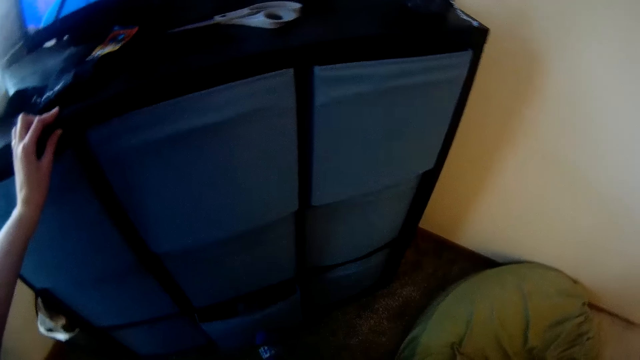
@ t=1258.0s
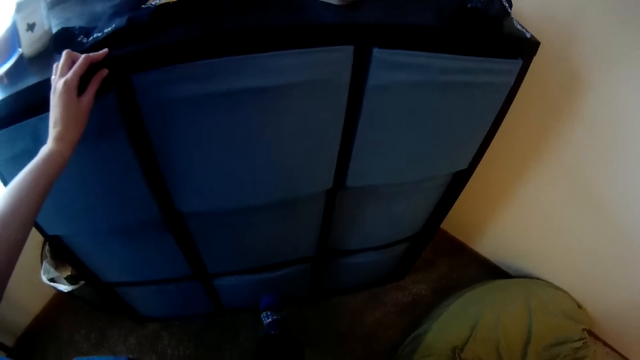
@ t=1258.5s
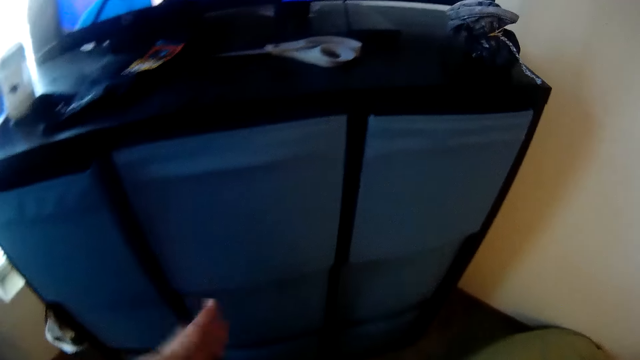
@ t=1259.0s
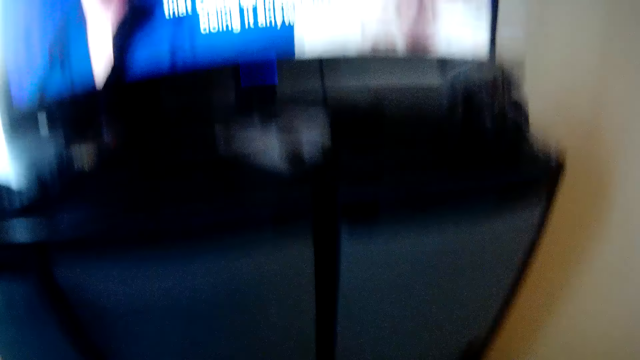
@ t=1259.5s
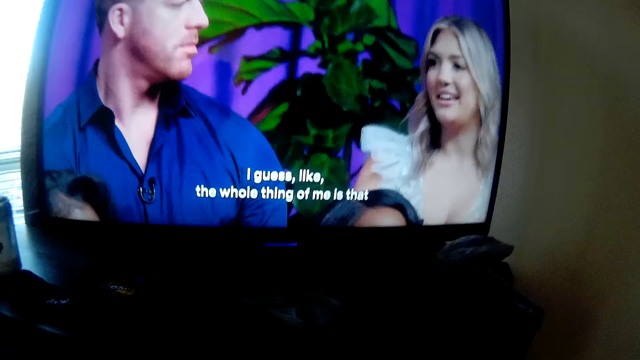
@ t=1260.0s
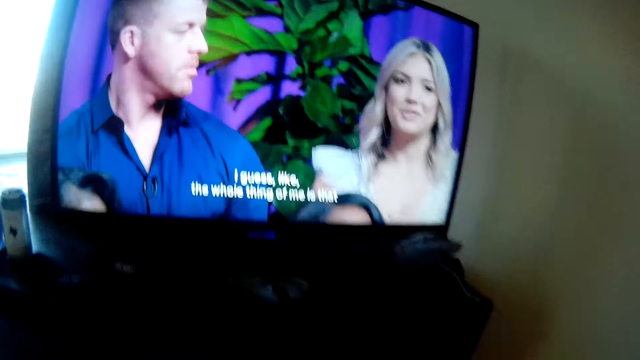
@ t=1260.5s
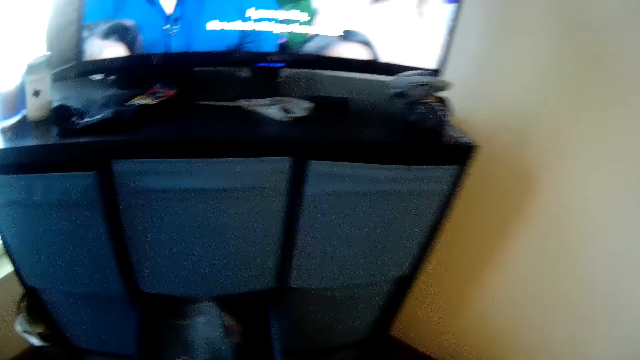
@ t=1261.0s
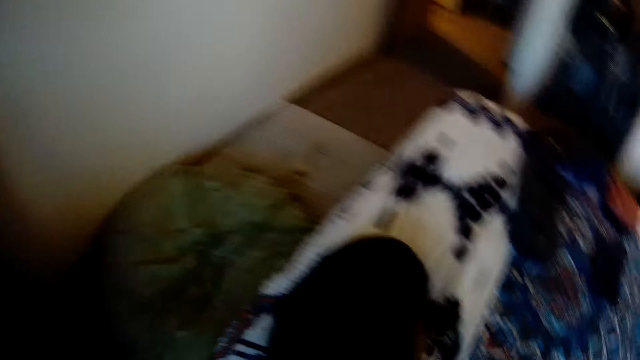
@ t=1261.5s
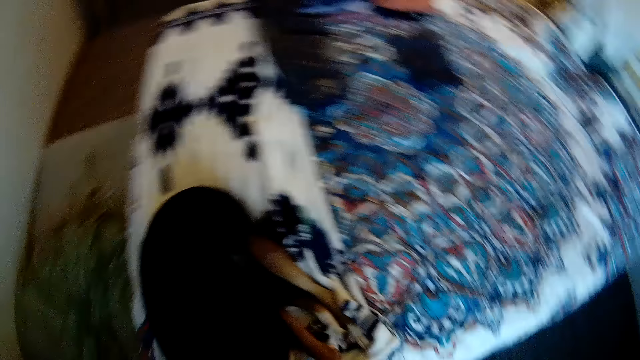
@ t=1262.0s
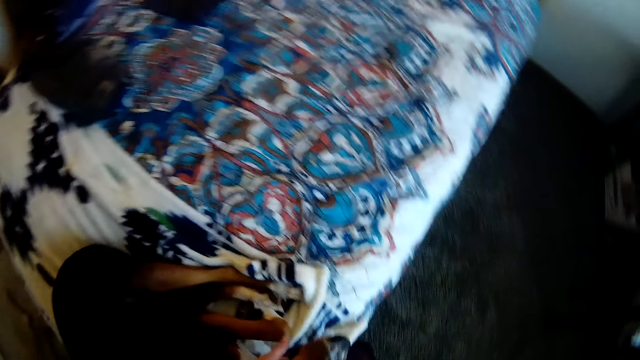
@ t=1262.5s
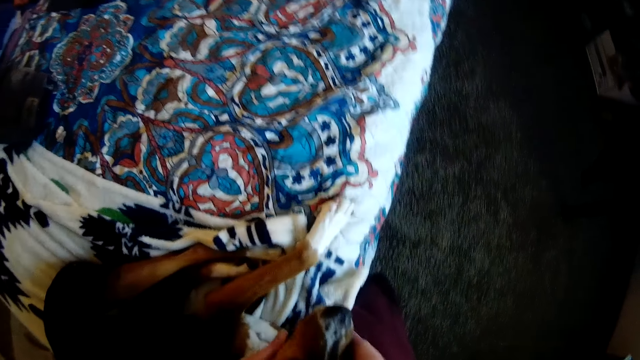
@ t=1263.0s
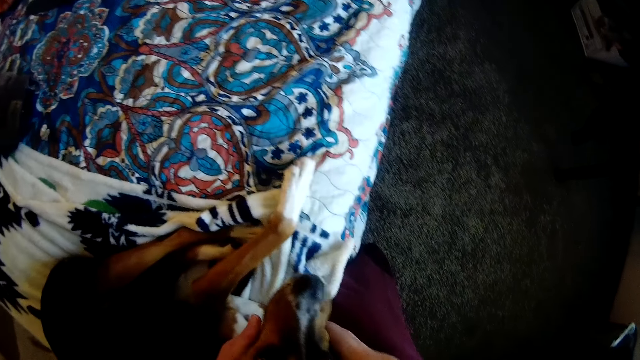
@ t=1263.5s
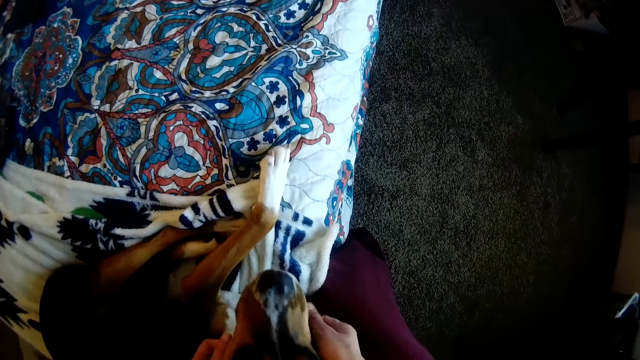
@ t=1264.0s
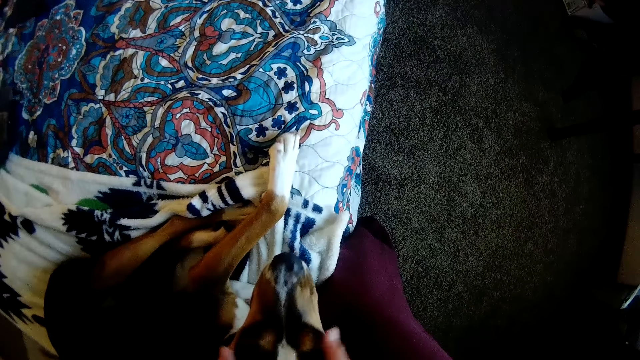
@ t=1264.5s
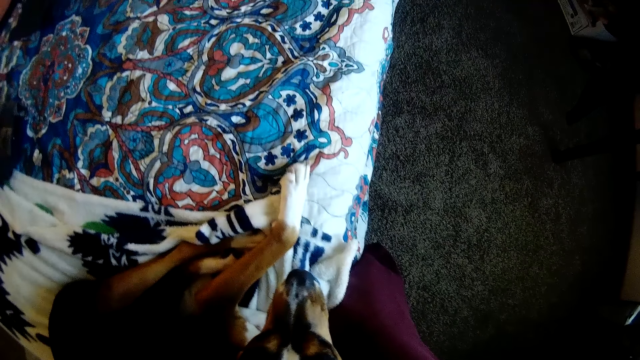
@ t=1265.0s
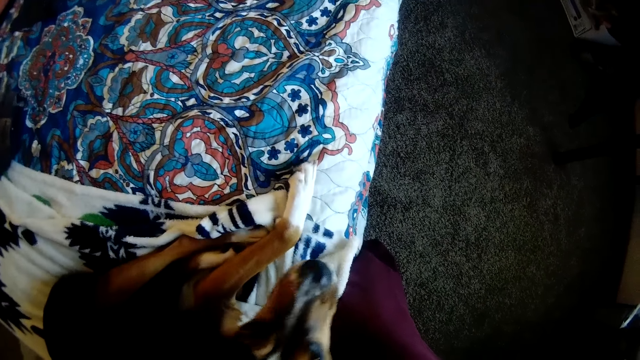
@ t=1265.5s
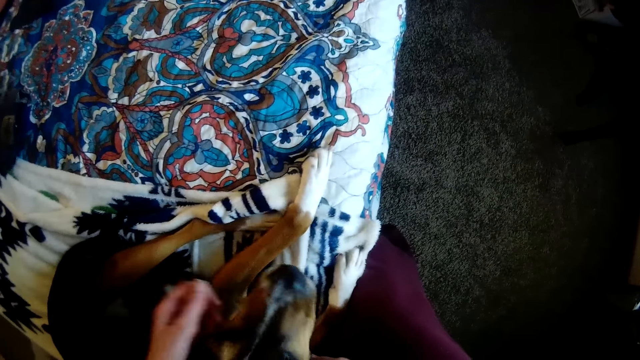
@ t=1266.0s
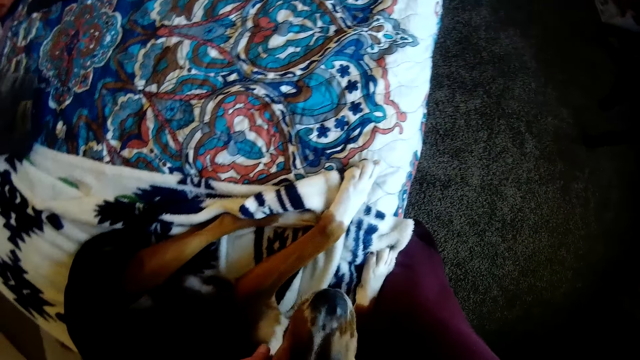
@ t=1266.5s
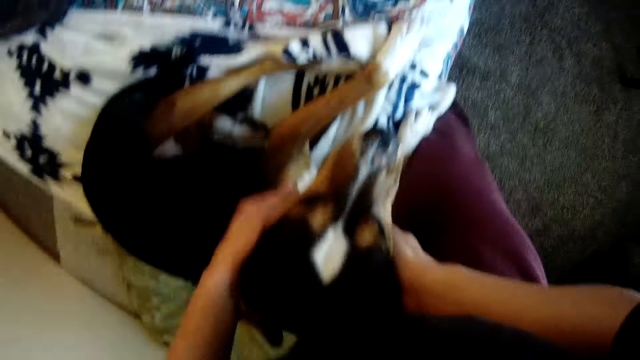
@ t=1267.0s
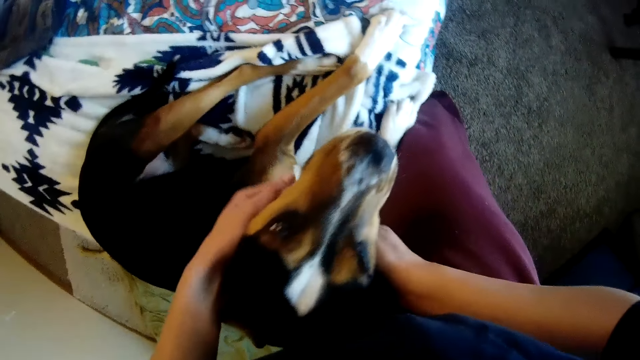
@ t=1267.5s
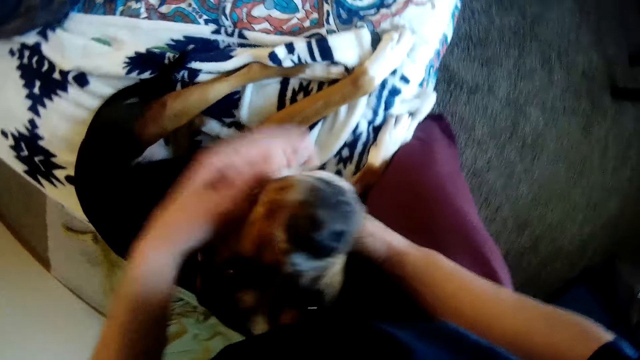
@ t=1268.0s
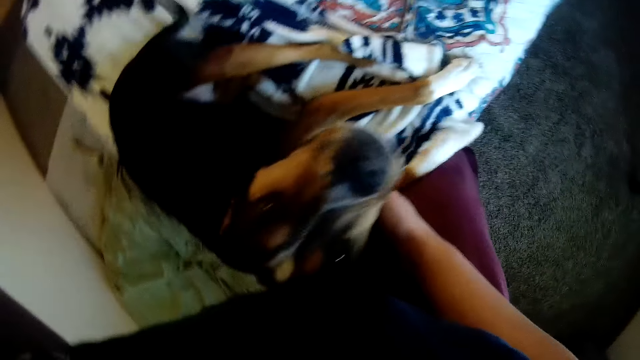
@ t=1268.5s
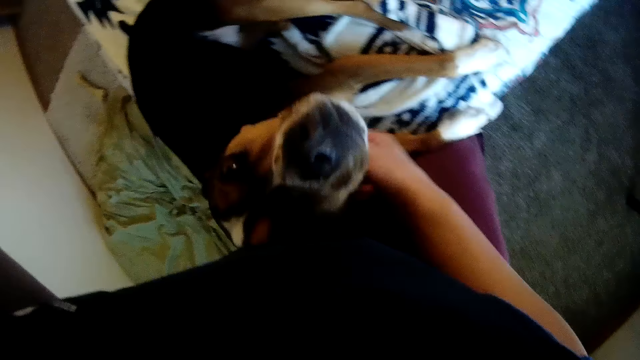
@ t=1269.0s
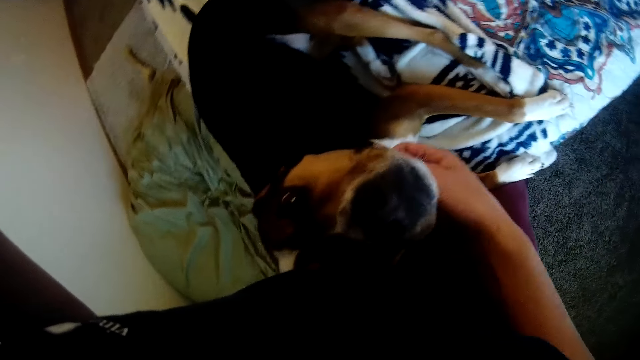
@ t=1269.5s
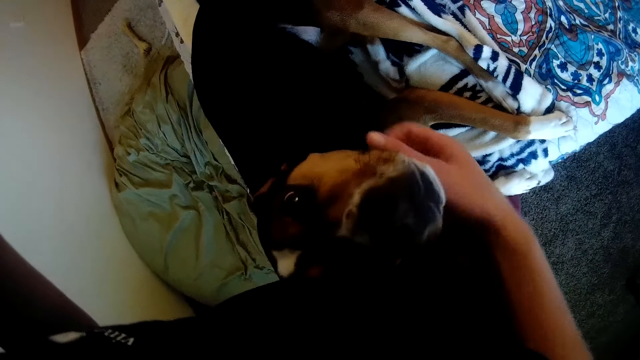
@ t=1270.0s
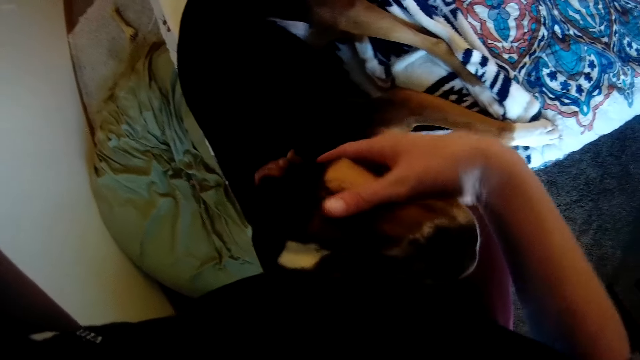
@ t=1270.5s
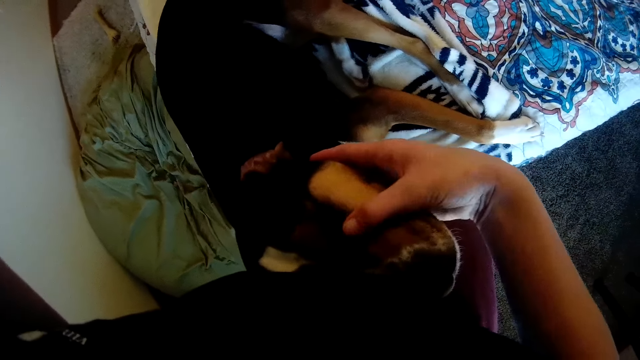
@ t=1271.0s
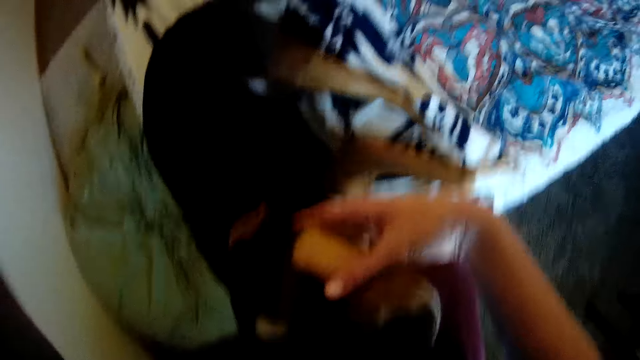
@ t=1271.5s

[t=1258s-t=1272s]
The camera wearer holds the plastic cabinet. He places his hand on the cabinet. He holds his dog on the bed. He holds the dog. He caresses the dog on the bed.

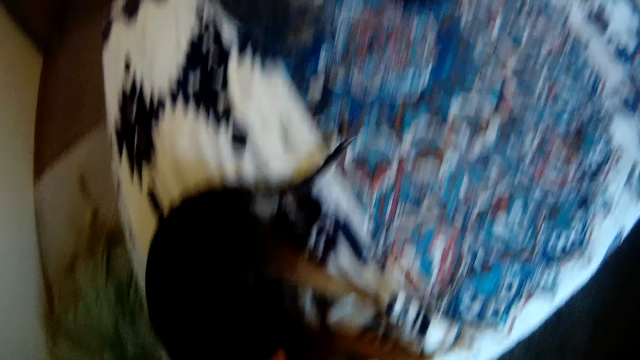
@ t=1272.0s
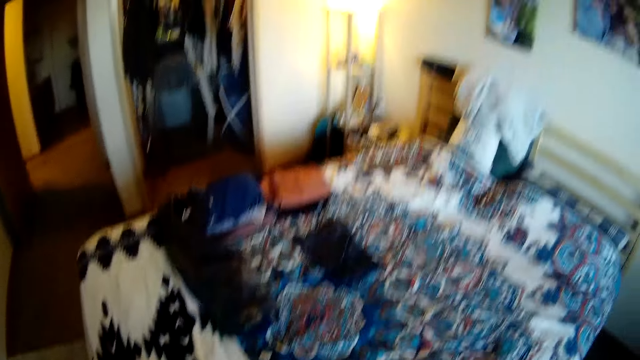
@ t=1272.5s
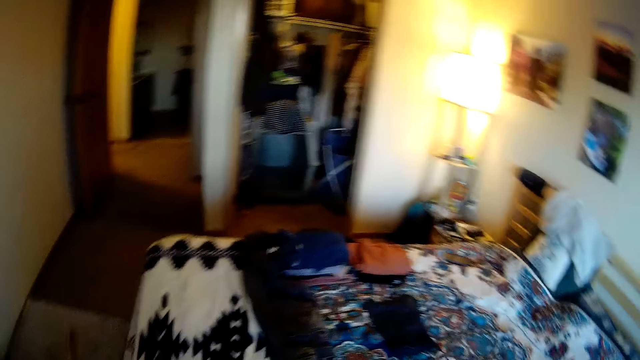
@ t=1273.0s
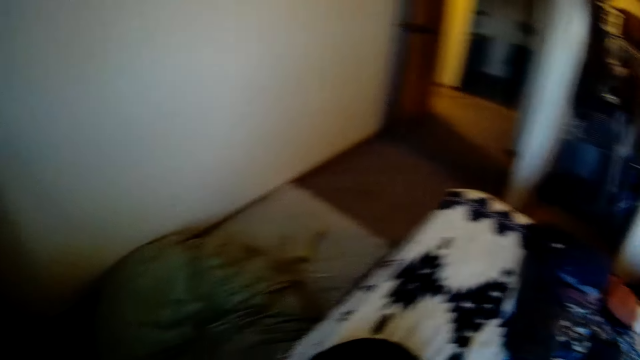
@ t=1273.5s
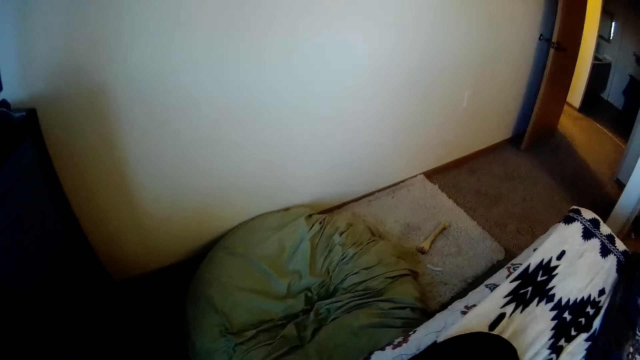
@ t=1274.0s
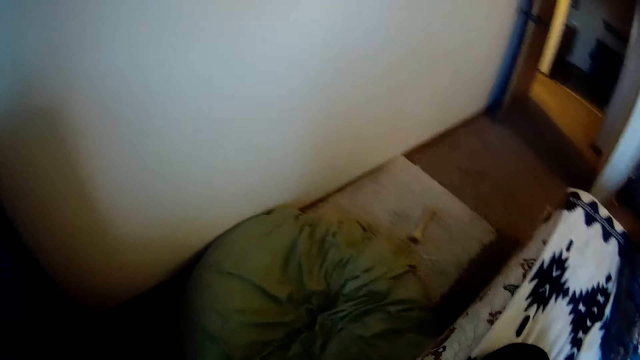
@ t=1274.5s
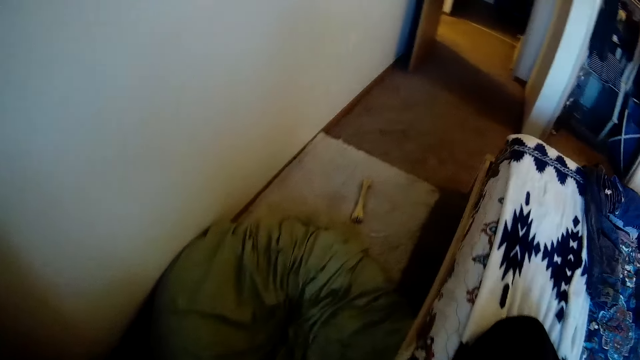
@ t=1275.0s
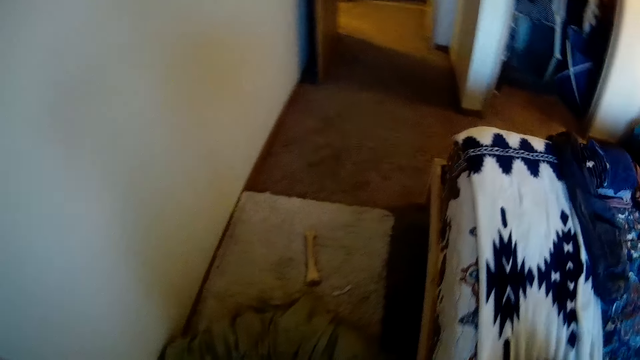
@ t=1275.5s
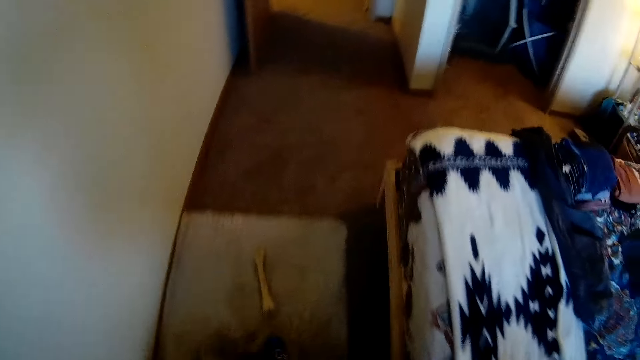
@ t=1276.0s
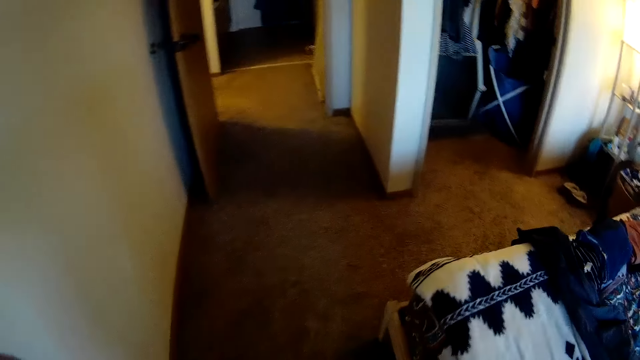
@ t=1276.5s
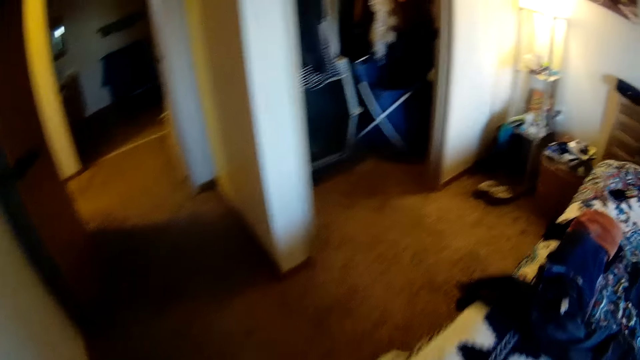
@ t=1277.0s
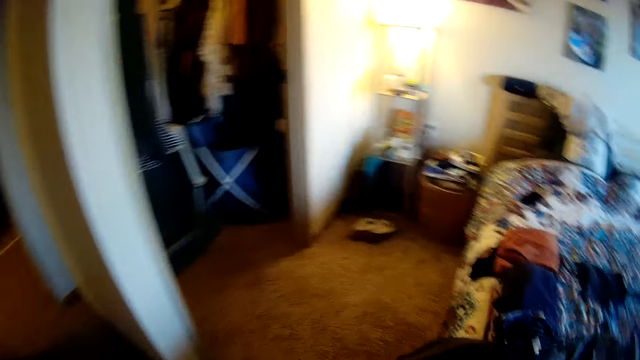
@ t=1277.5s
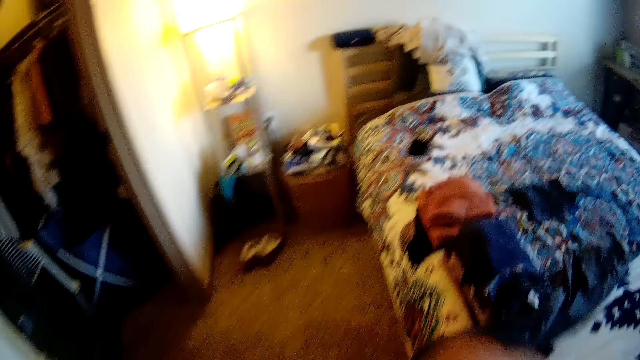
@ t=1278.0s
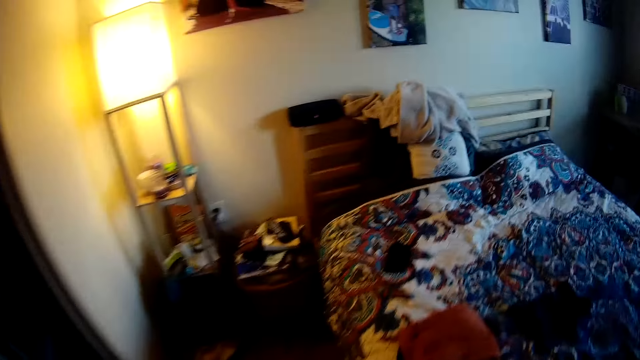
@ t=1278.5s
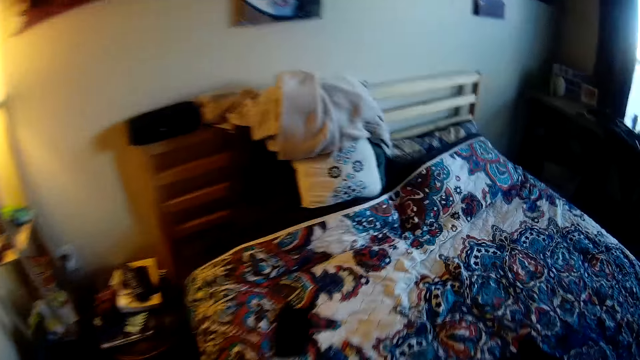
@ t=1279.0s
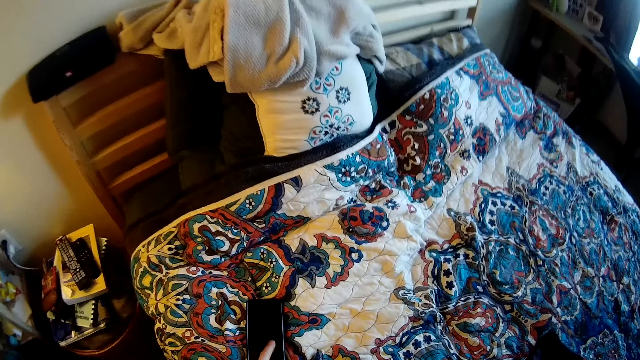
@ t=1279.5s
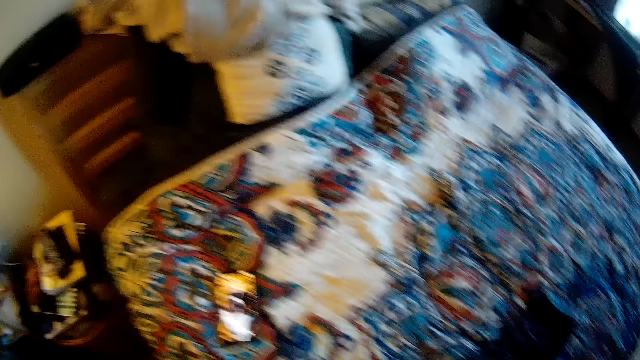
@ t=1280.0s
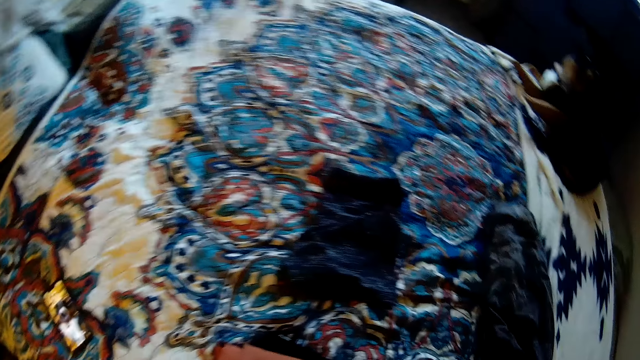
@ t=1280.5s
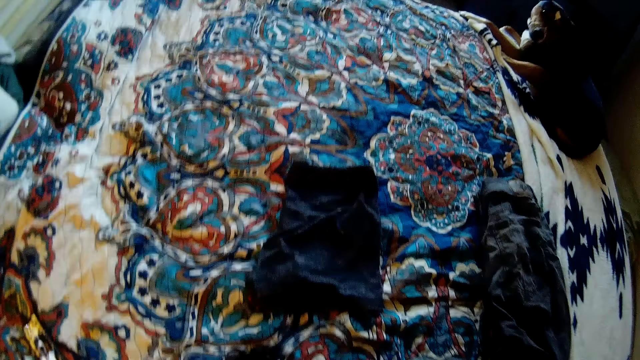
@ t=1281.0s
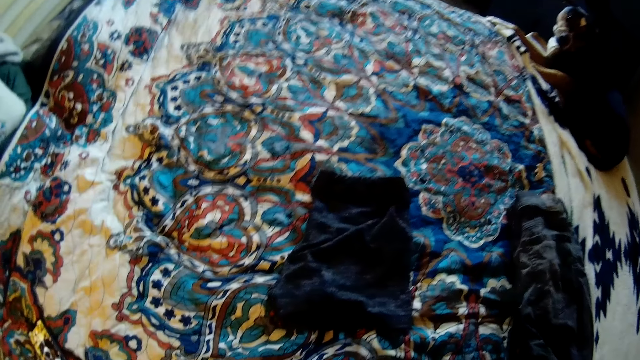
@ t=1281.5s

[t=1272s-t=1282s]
The camera wearer walks in the room. They touch their phone. They look on the bed.
